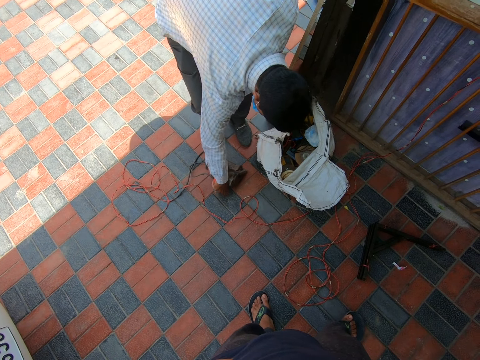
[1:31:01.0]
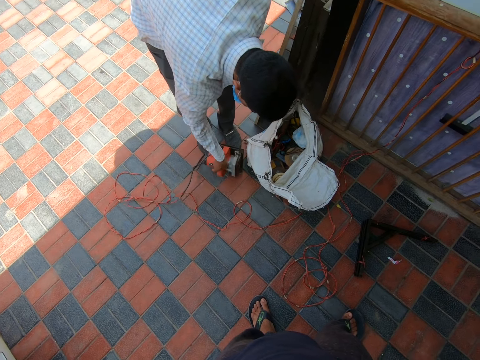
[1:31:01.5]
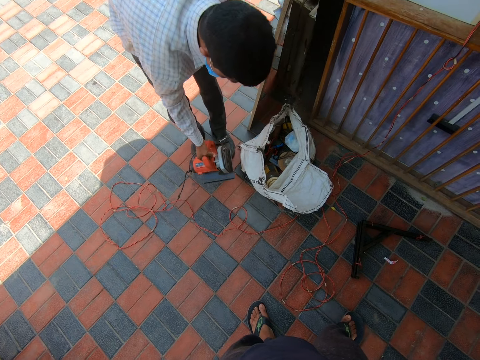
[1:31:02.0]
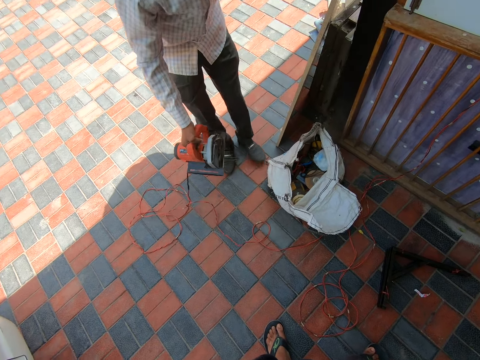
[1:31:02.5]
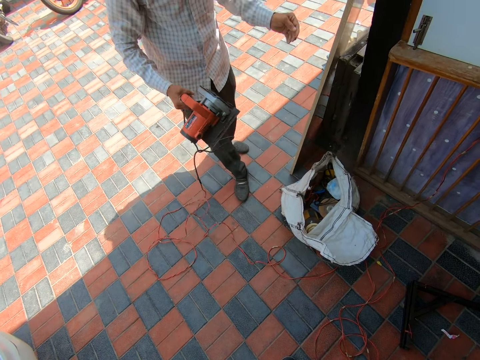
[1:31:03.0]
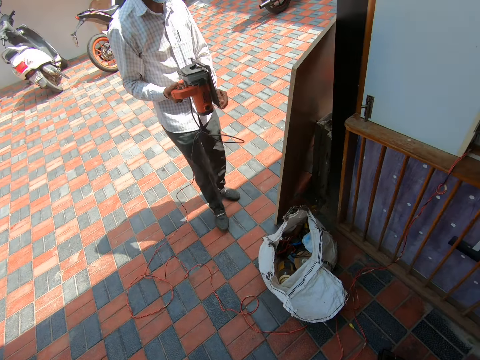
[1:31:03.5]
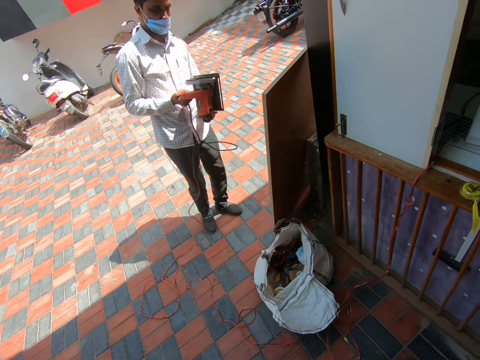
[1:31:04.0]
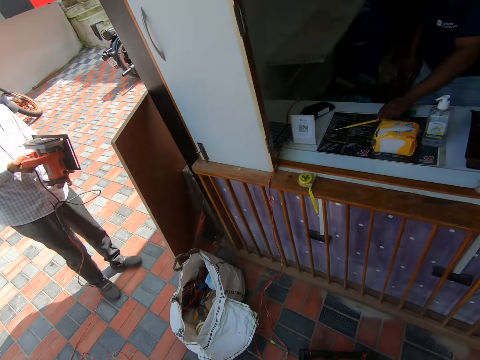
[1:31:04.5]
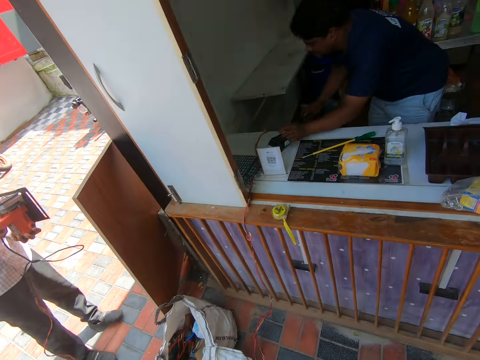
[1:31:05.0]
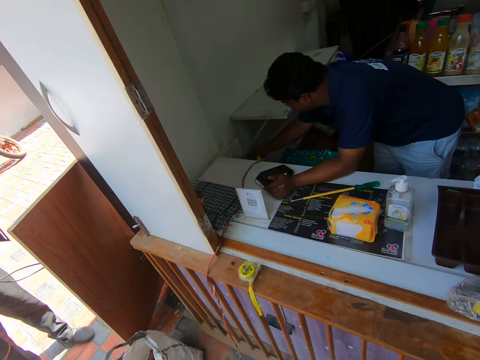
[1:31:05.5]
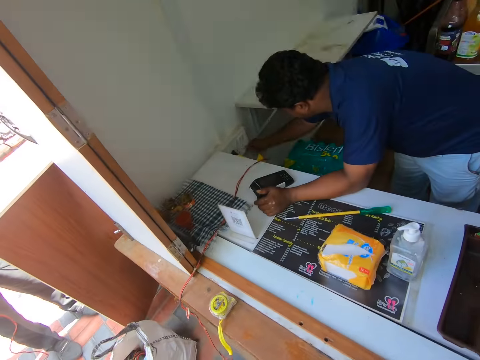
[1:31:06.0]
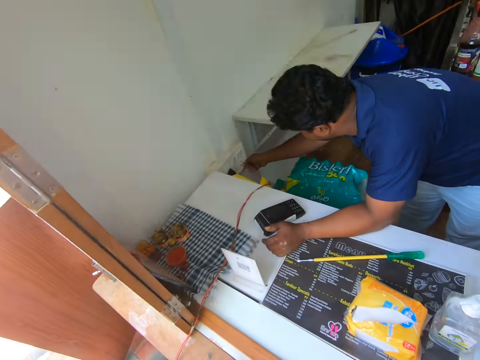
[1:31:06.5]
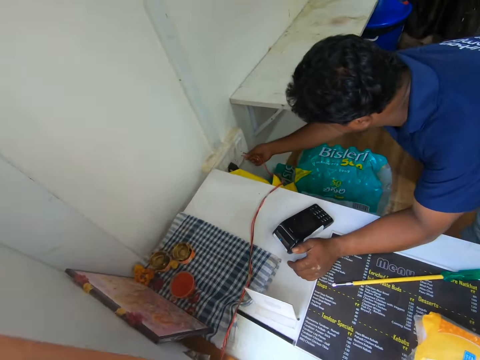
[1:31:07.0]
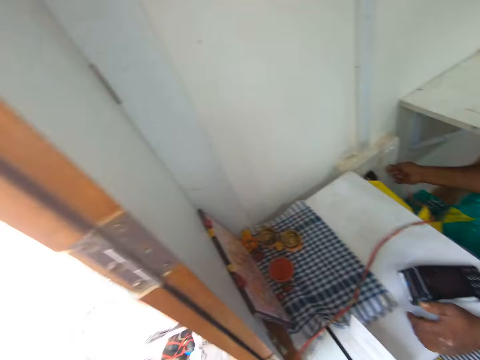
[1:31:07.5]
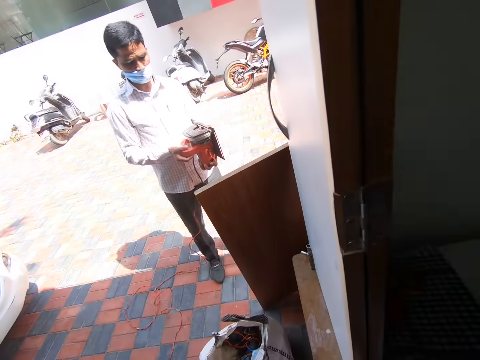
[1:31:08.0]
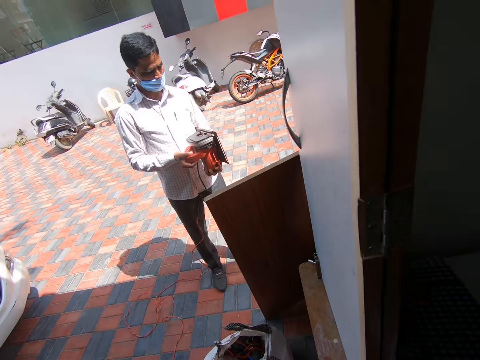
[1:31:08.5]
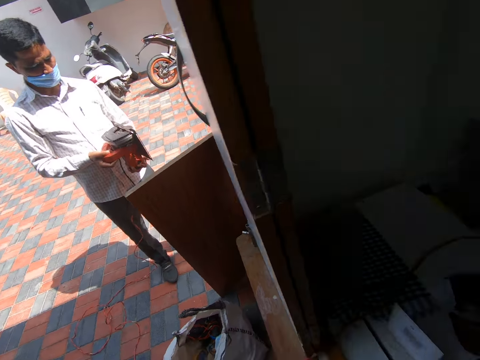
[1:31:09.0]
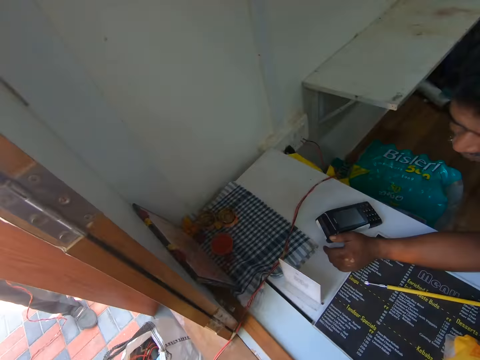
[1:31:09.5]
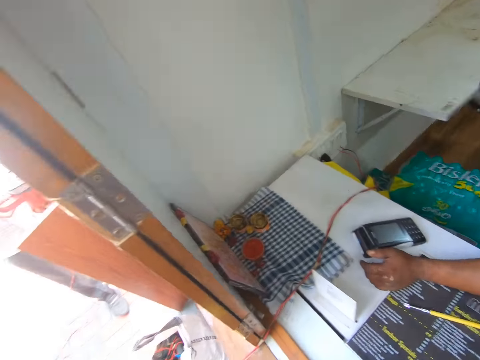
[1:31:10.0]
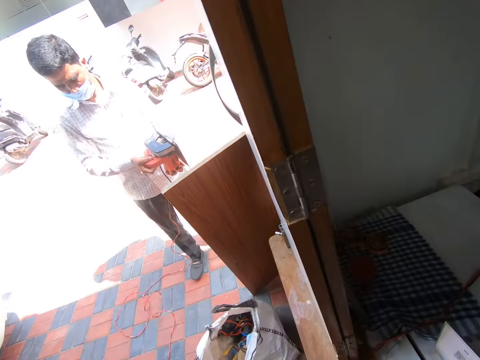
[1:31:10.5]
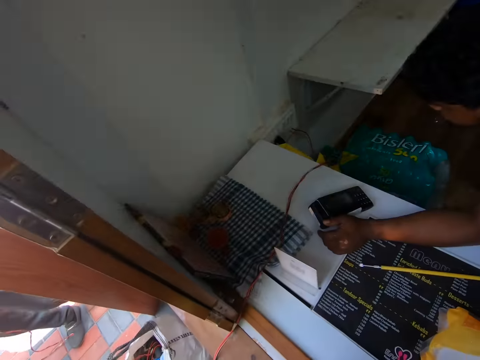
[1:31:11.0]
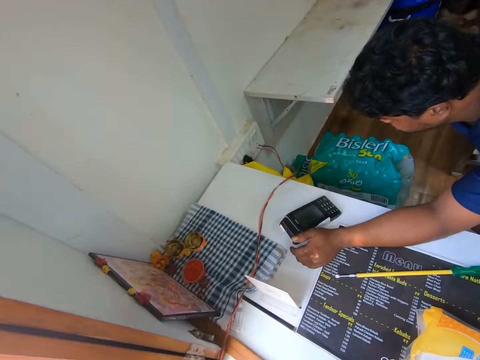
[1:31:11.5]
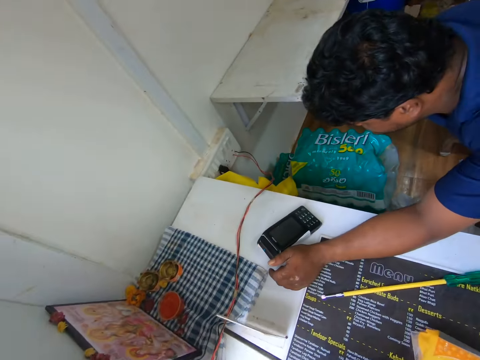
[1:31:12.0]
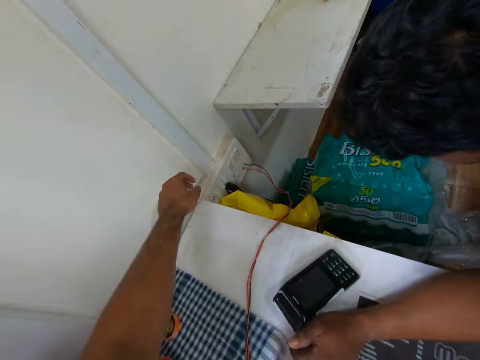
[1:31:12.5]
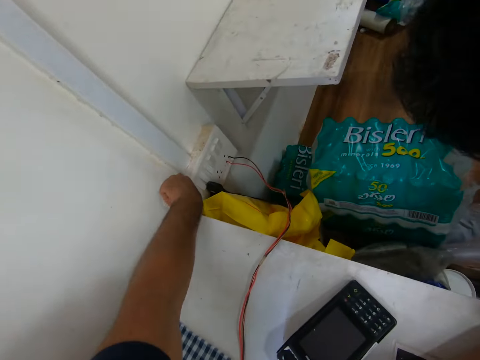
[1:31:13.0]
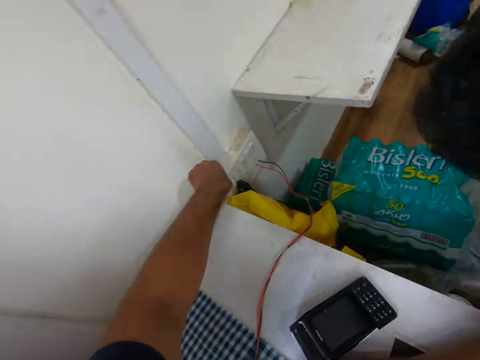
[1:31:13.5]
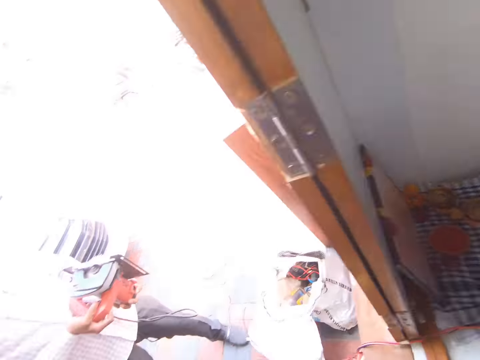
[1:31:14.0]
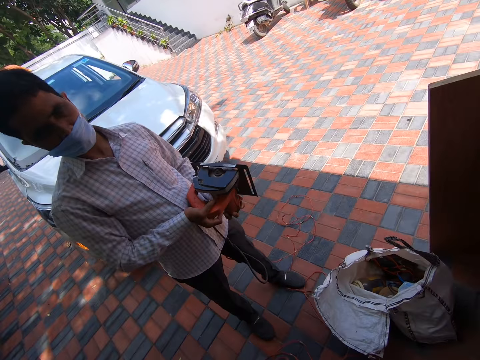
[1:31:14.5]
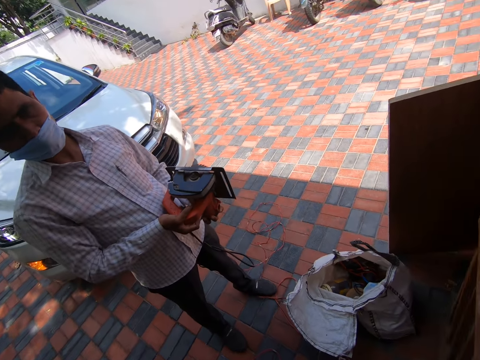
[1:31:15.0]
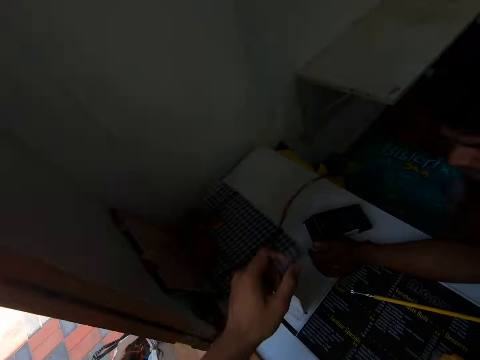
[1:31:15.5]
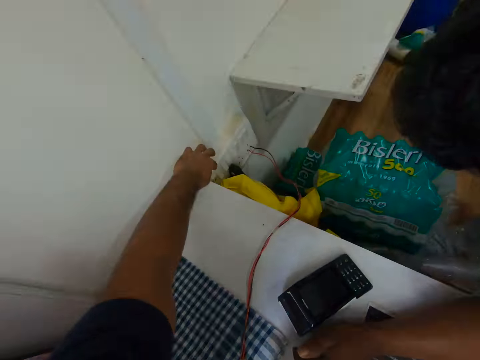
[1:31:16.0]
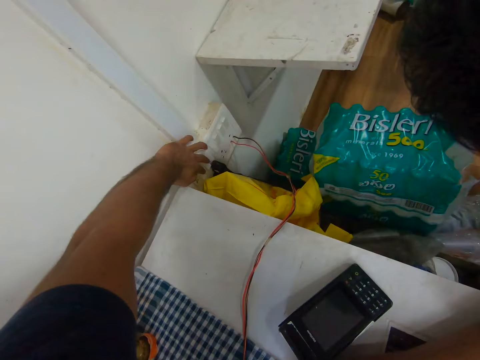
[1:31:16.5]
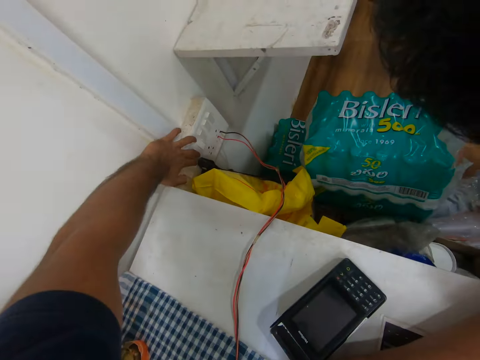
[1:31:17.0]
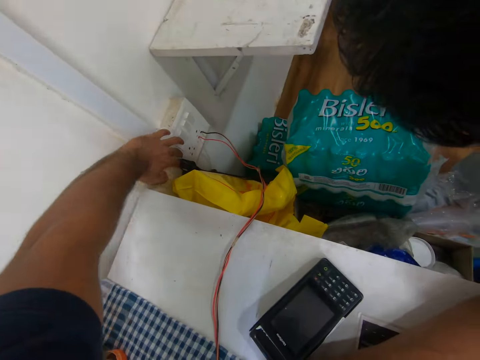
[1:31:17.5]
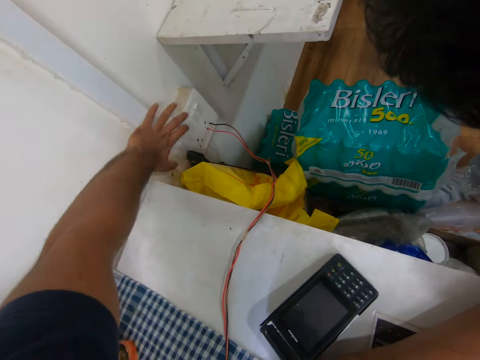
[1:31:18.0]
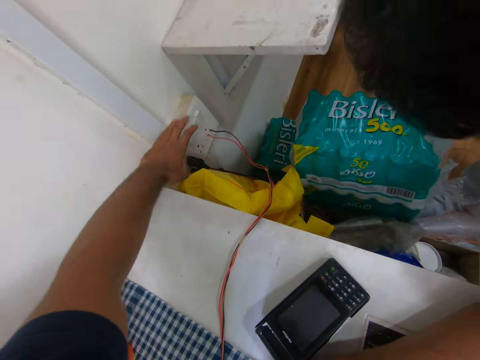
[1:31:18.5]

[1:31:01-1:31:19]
A co-worker picks up the circular saw close to the plywood and a white tool bag. The camera wearer glances towards another co-worker. The other co-worker plugs the cable of the circular saw into a socket inside the shop for the first co-worker. The camera wearer interacts with the first co-worker outside the shop. The first co-worker moves towards the other co-worker. The camera wearer turns on the socket for the first co-worker. They press a switch on the socket. They confirm if the device is set from the first co-worker. They interact with the first co-worker. The first co-worker confirms to the camera wearer the device is not yet set. The camera wearer turns on other switches on the socket.

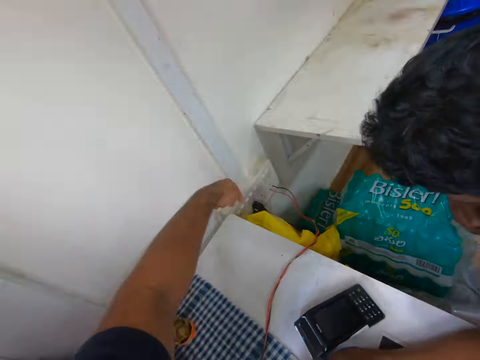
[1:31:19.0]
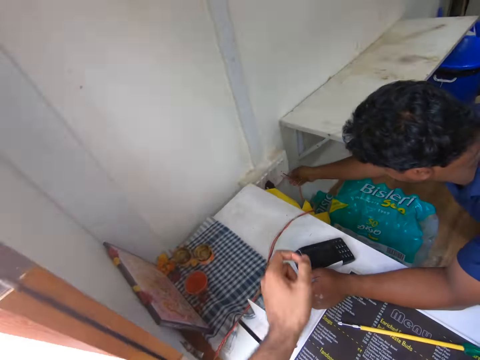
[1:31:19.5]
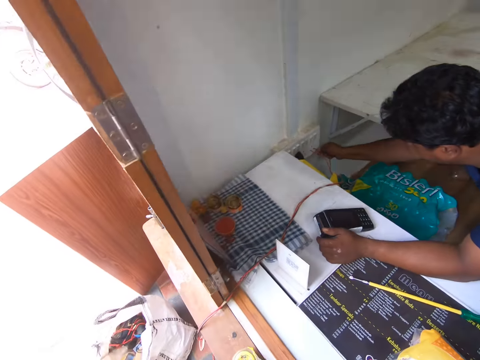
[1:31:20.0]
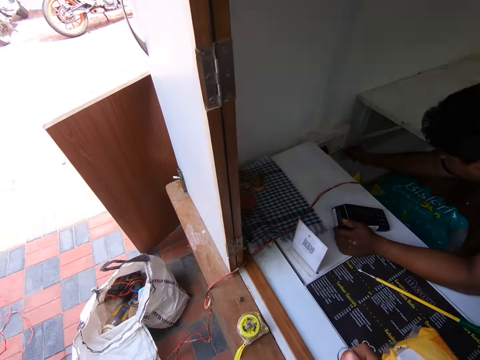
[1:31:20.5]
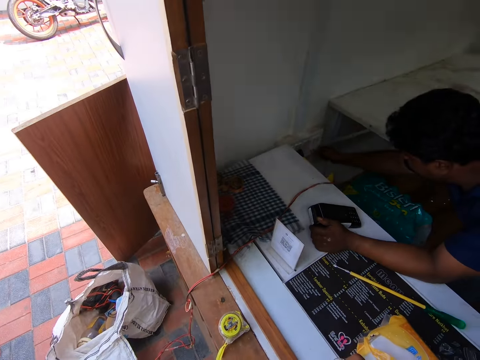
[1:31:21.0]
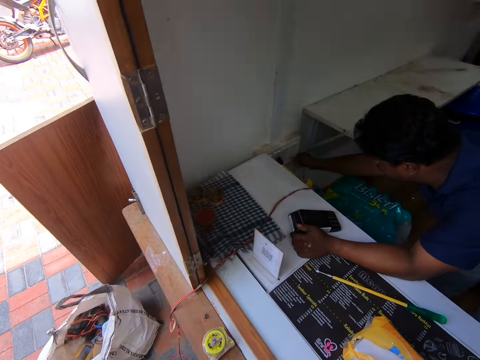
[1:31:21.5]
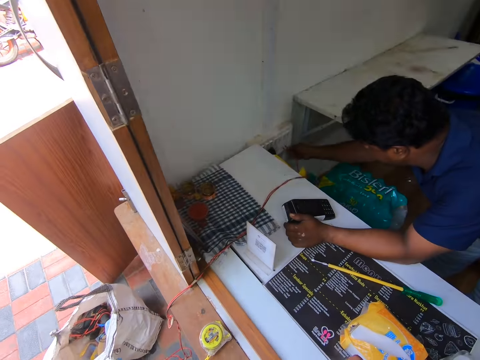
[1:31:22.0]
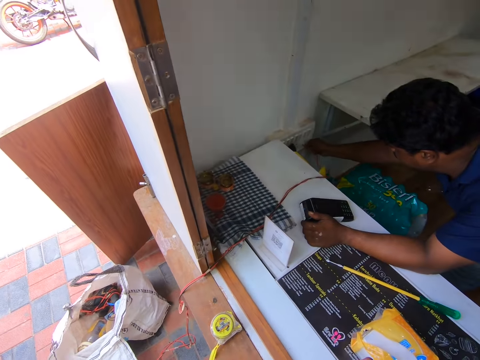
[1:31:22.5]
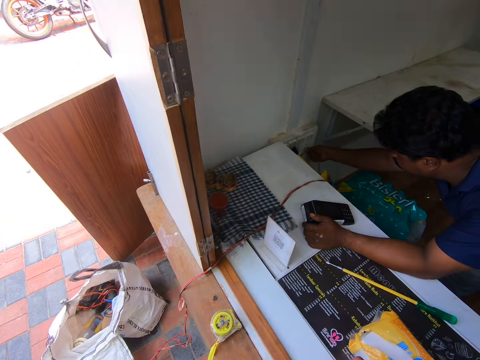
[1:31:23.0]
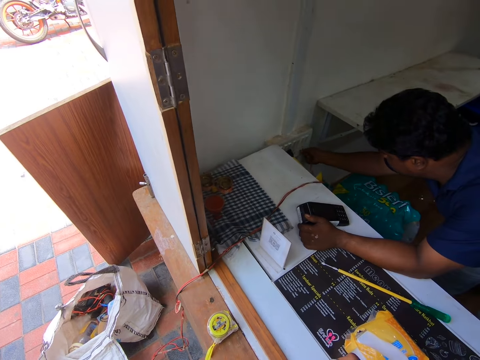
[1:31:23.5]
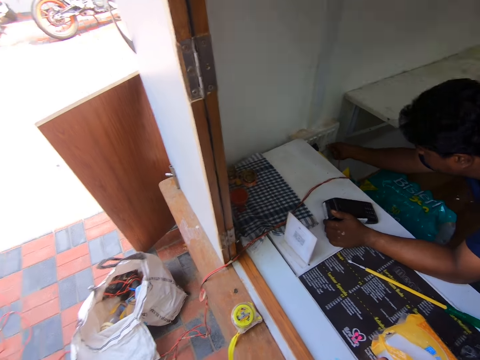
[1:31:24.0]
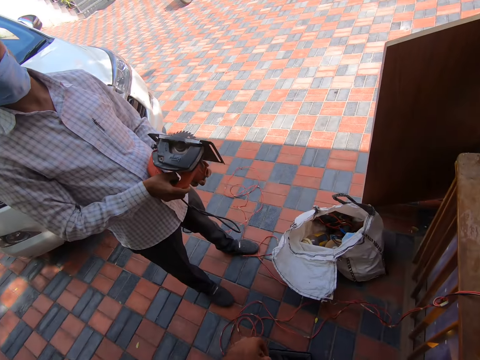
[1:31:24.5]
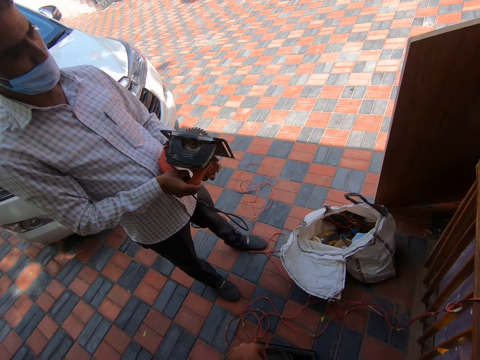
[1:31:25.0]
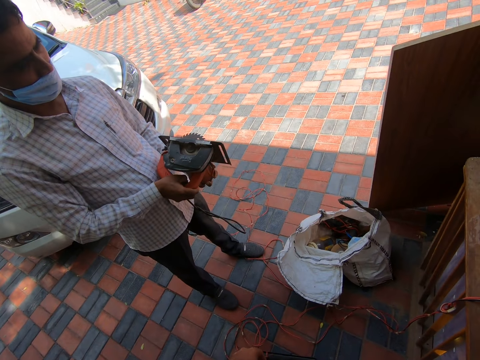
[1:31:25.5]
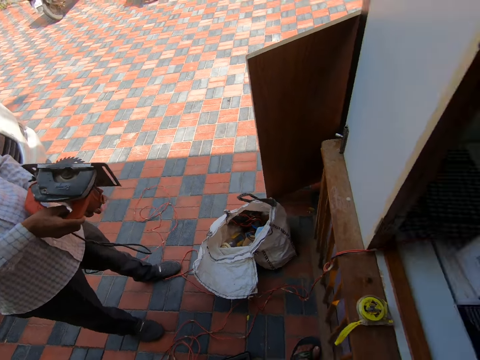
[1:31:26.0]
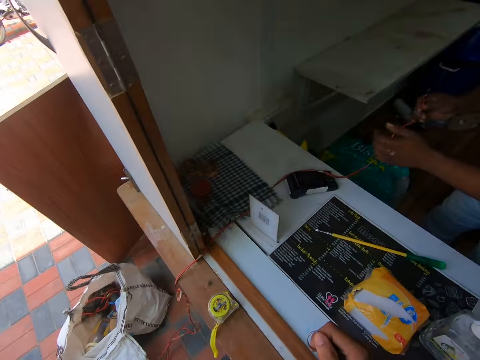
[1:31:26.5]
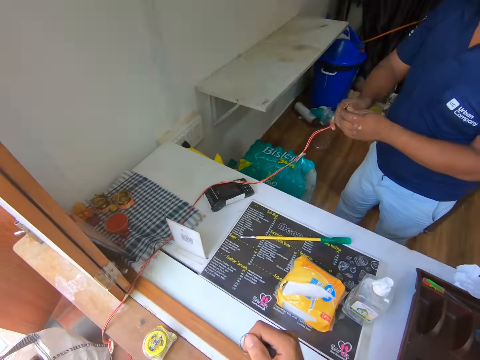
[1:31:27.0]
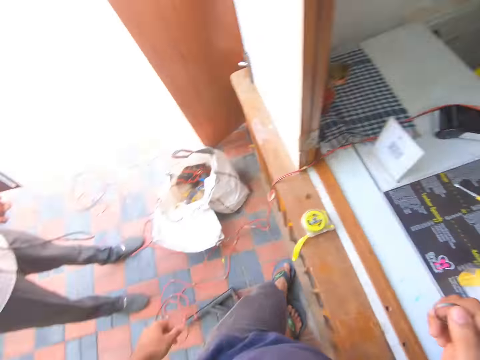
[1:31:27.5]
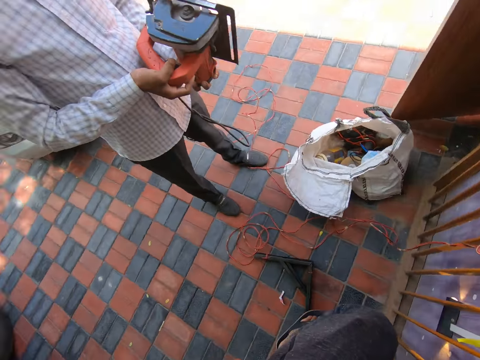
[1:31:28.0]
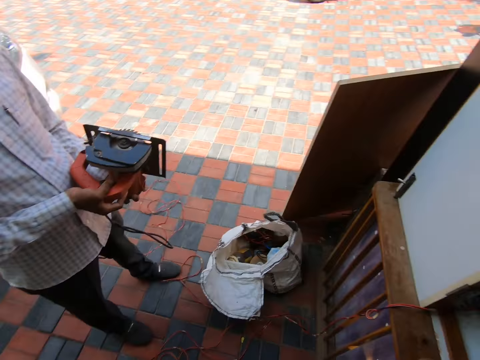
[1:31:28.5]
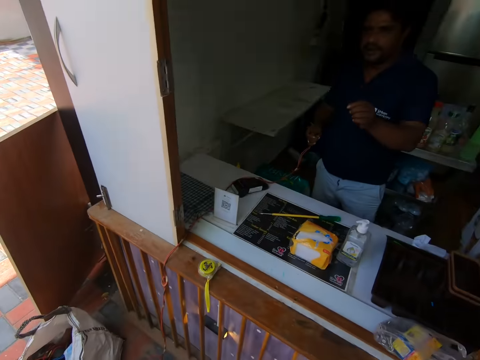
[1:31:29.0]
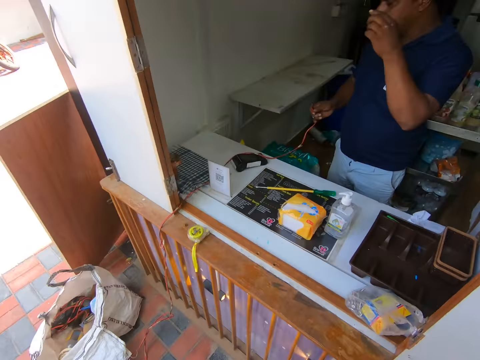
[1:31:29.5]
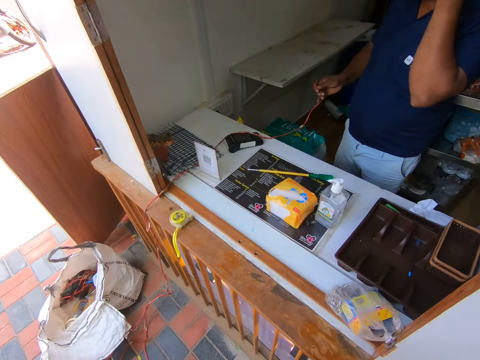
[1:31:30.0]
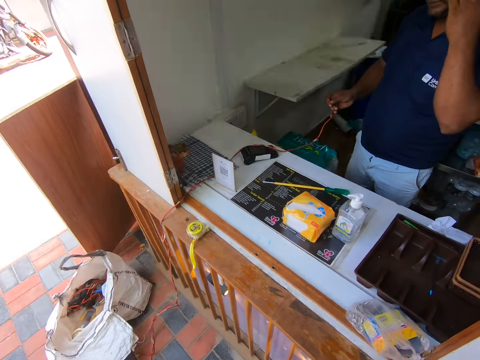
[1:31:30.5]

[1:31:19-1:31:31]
A co-worker unplugs the wire from the socket. The co-worker adjusts the cable of the circular saw in the socket. The camera wearer interacts with the co-worker and another co-worker. The other co-worker presses the power button of the circular saw. The first co-worker picks up a screwdriver and fixes the screwdriver in the socket. The first co-worker interacts with the camera wearer and the other co-worker.
